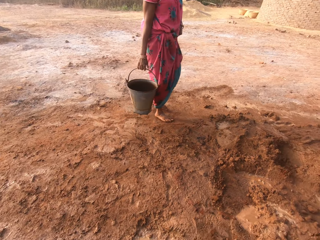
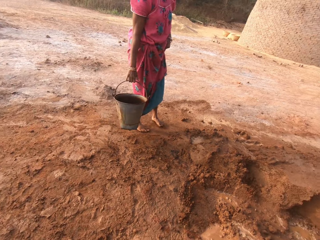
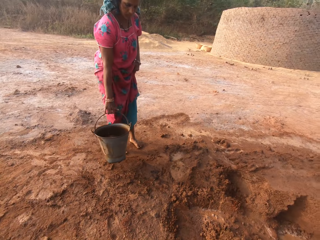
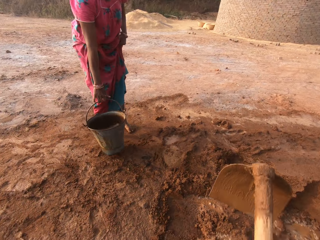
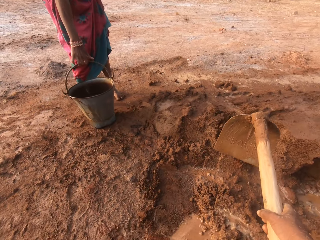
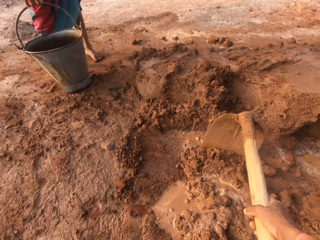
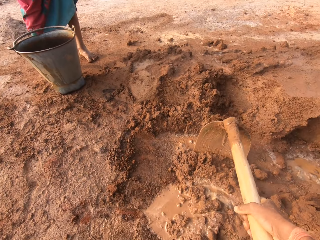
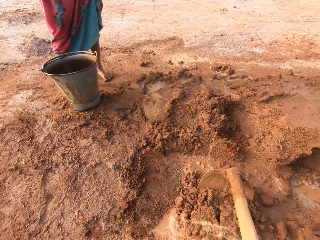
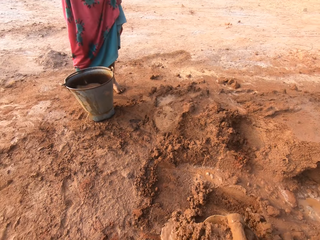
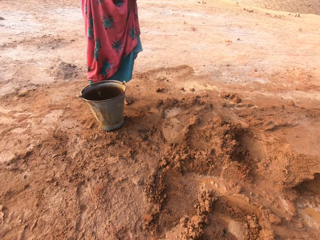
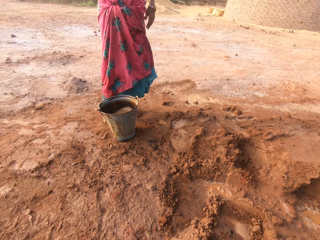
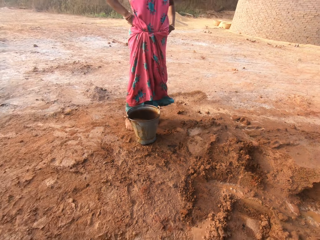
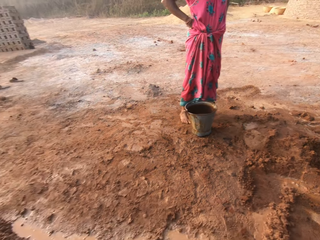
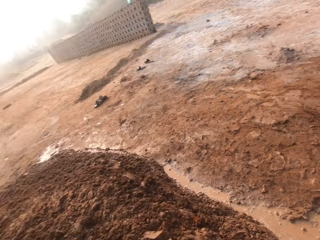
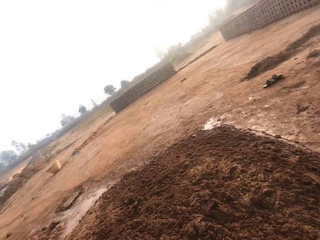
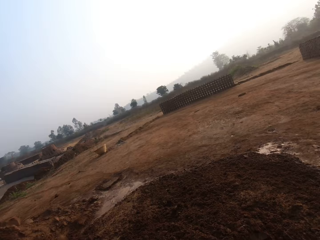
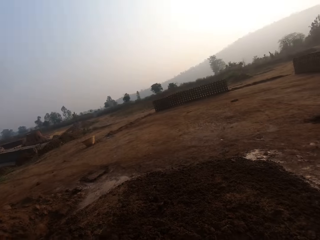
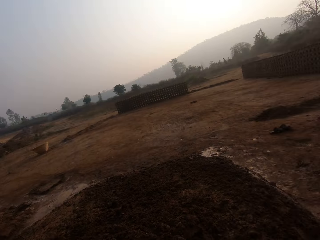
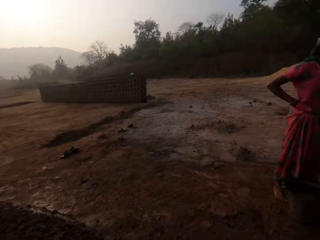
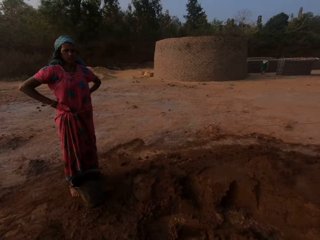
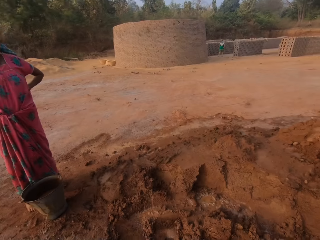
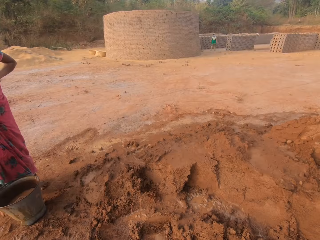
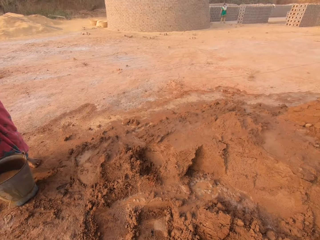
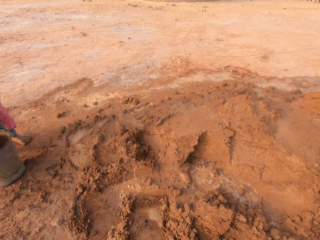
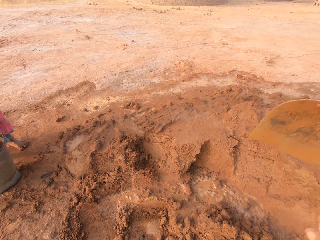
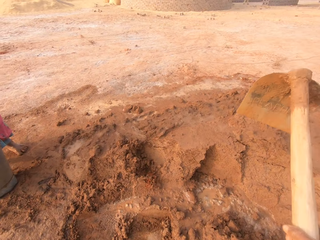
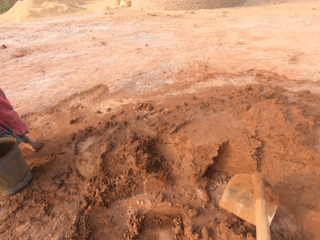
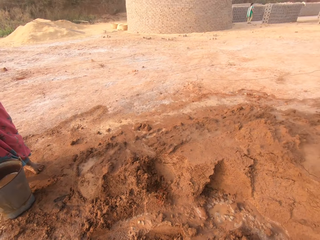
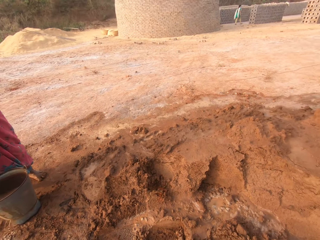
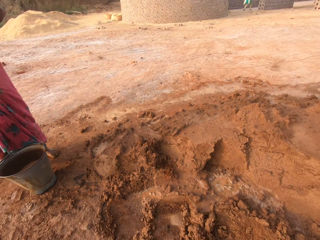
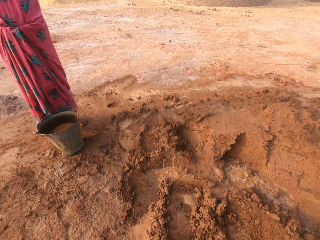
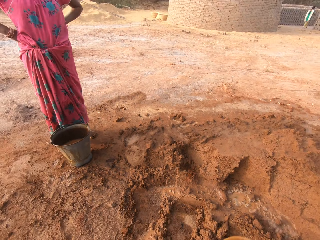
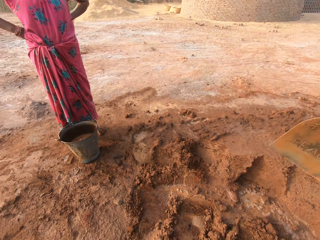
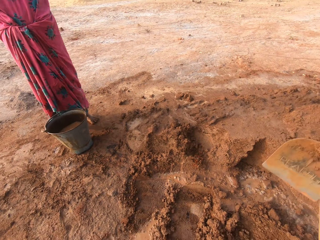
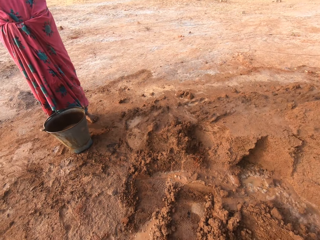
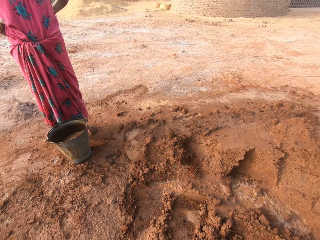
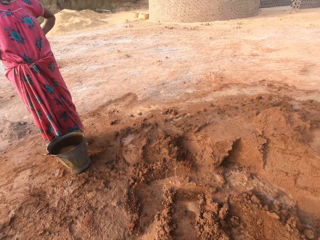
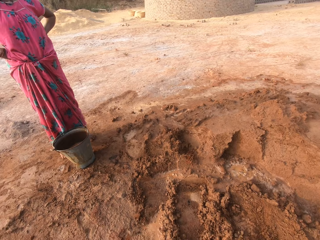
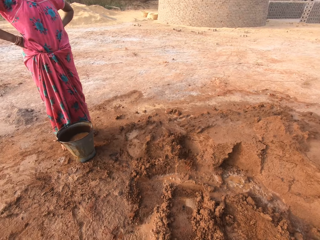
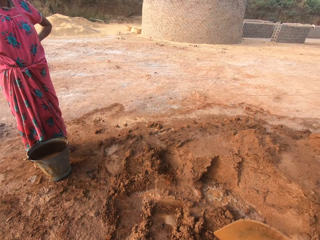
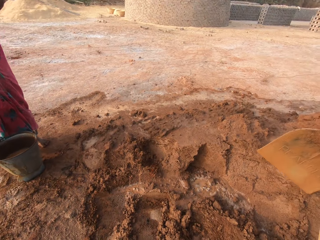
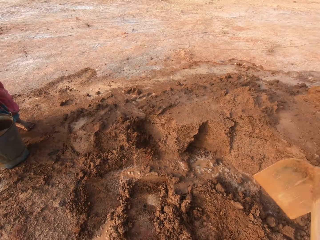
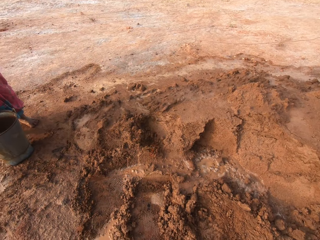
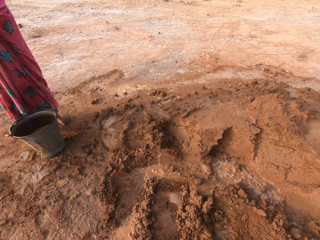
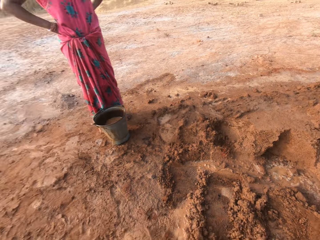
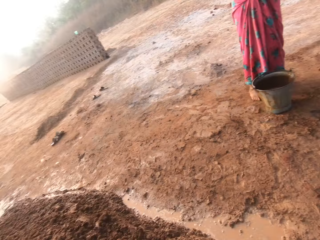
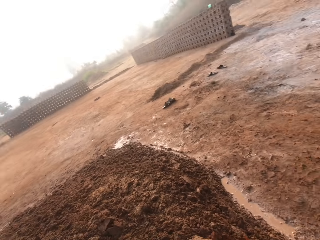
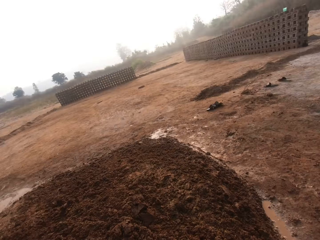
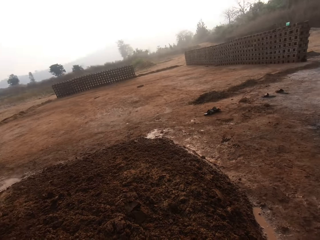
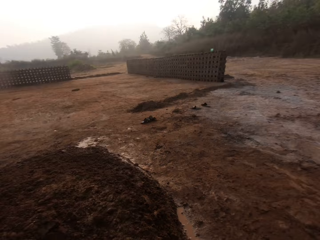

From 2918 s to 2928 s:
The camera wearer pulls soil with the hoe. A woman drops the bucket with water on the floor with her right hand. The camera wearer digs the clay with the hoe in both hands.

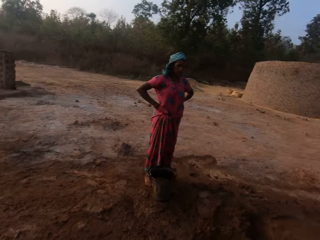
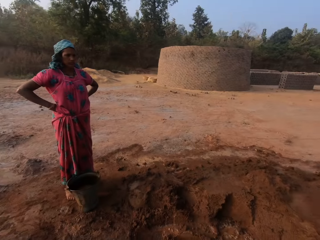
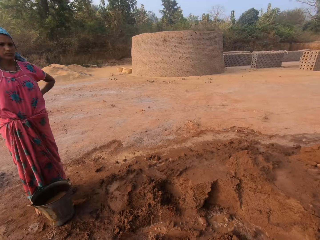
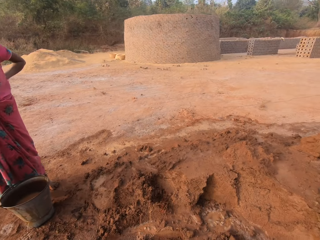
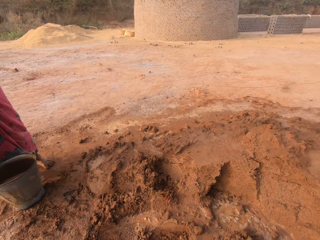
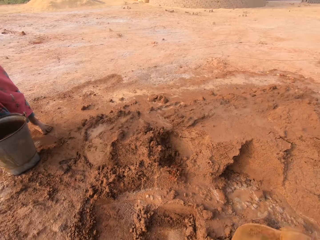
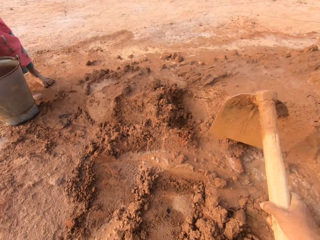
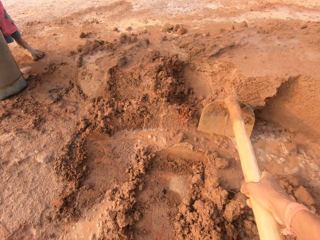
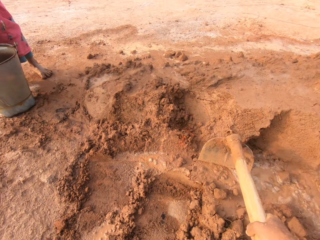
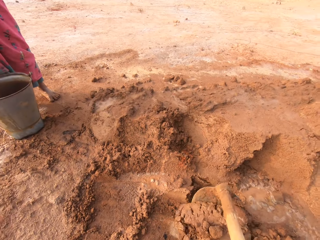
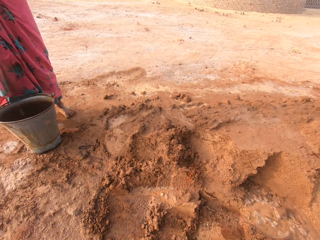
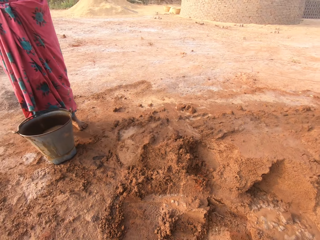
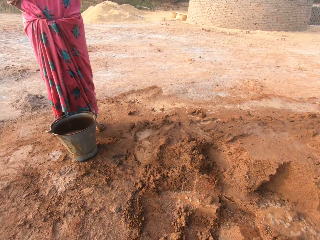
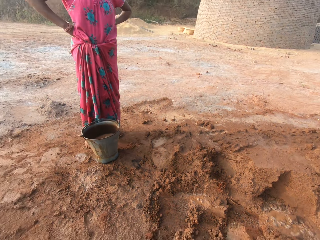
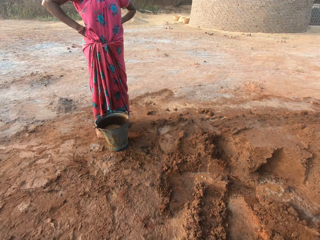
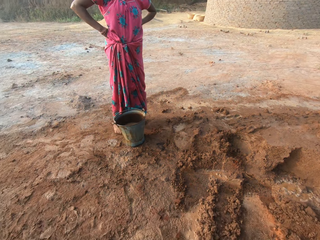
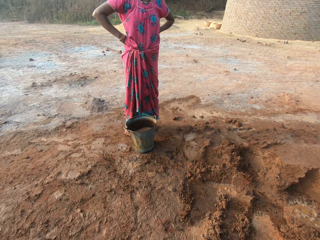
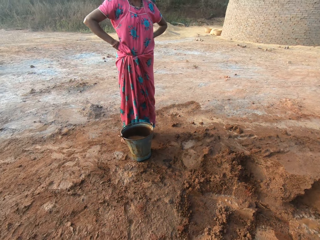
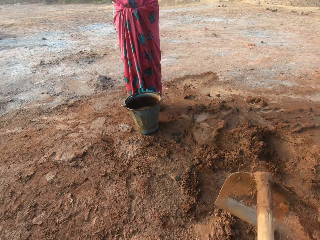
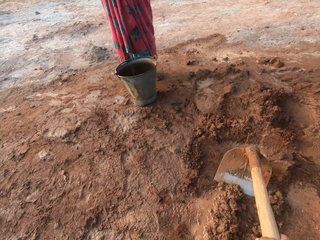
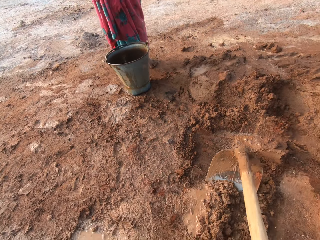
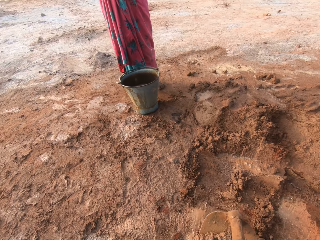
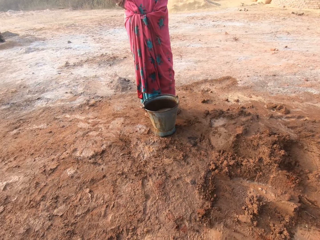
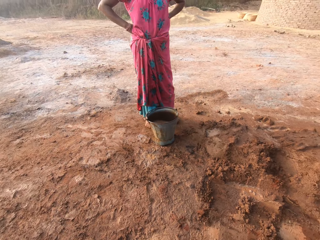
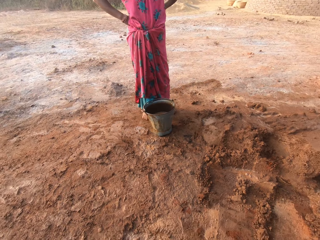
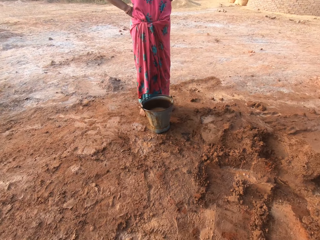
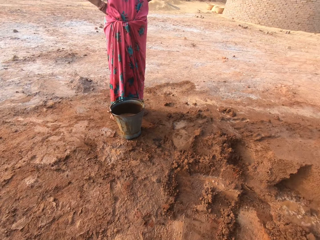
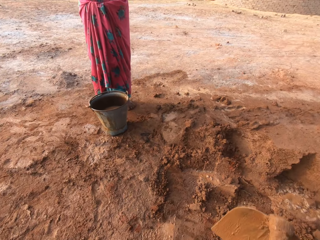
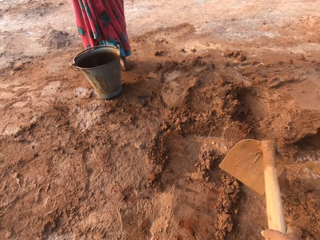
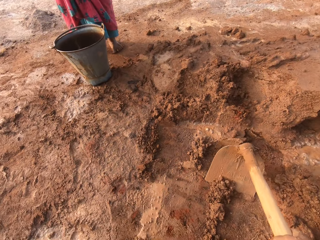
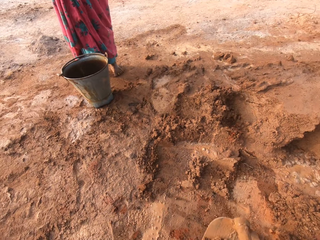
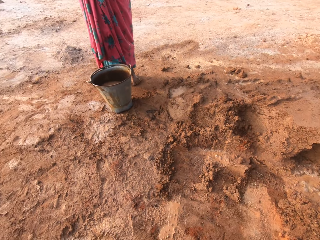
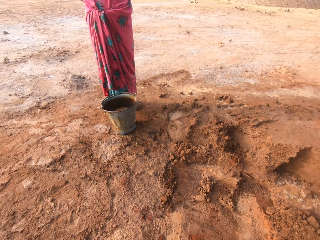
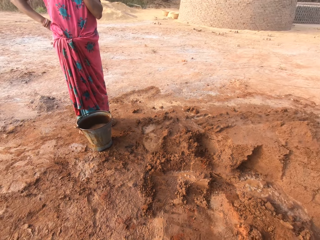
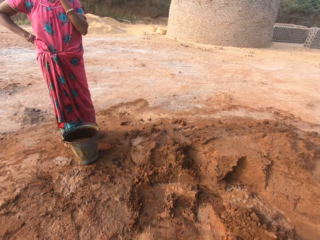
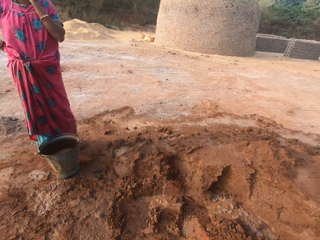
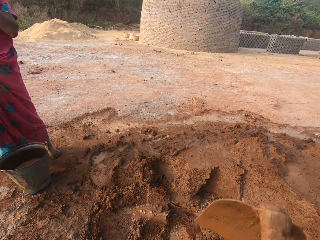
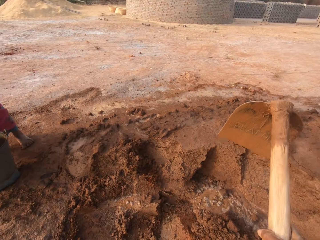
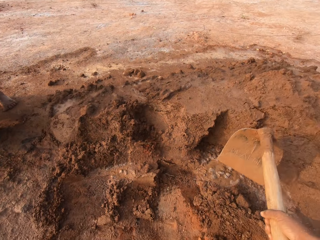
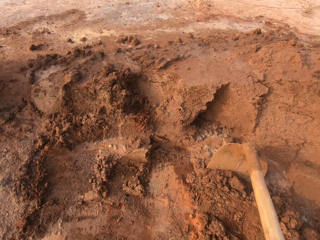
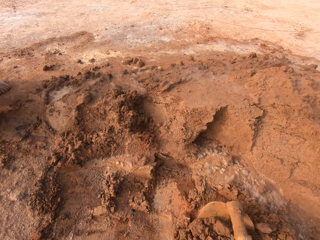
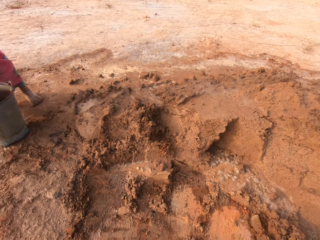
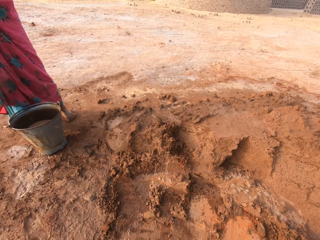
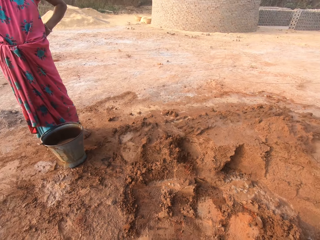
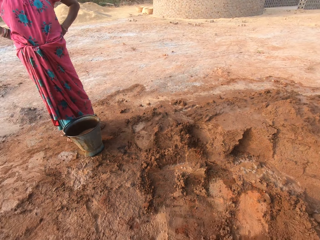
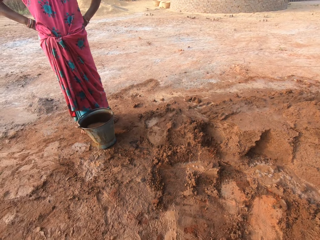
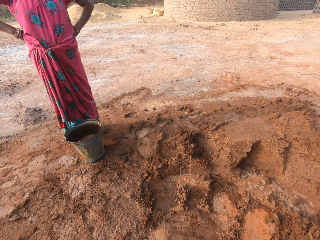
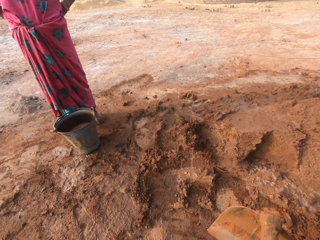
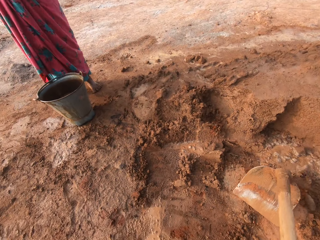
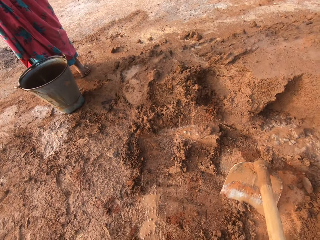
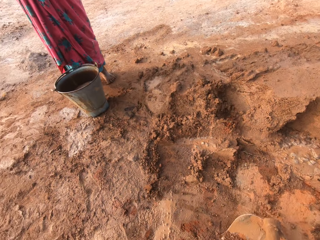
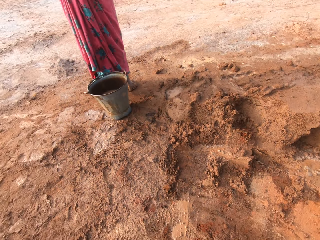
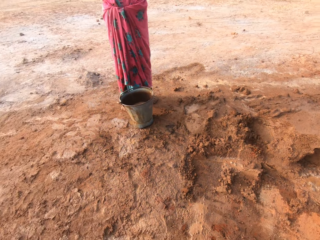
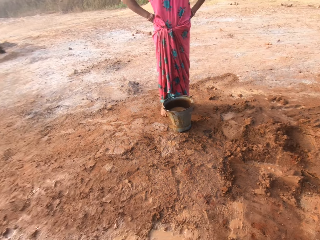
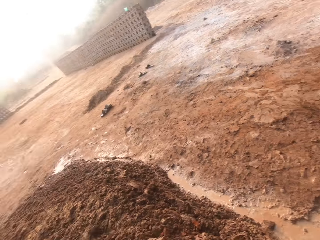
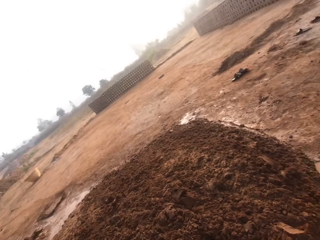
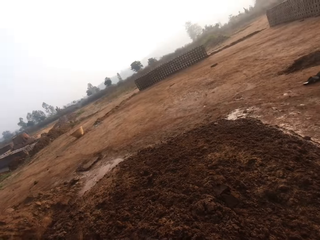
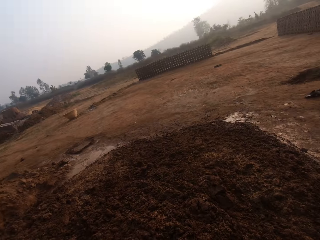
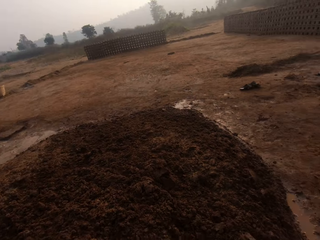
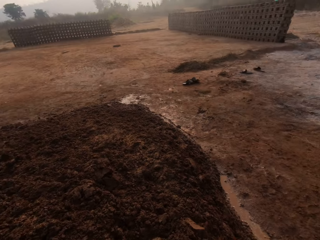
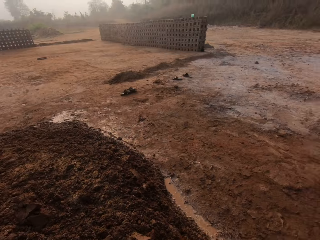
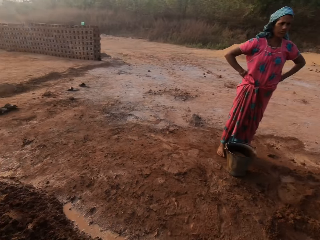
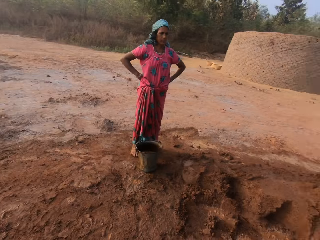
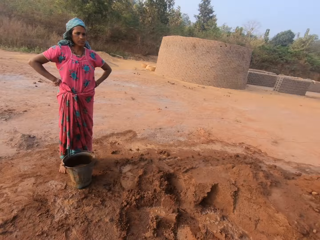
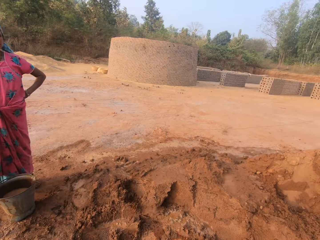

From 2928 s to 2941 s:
The camera wearer gathers the clay with the hoe in his hands. He pulls soil with the hoe.
